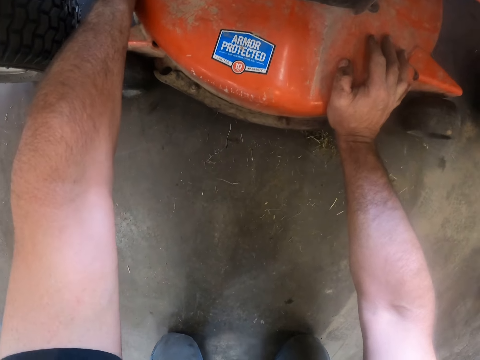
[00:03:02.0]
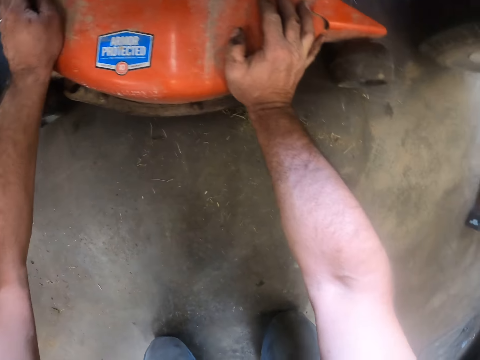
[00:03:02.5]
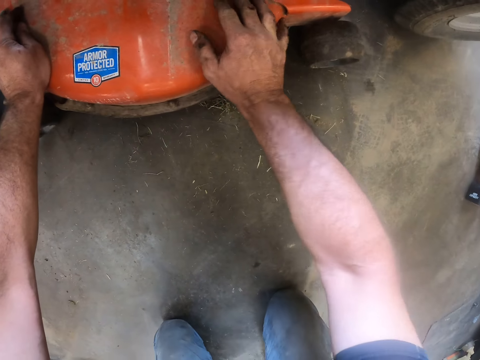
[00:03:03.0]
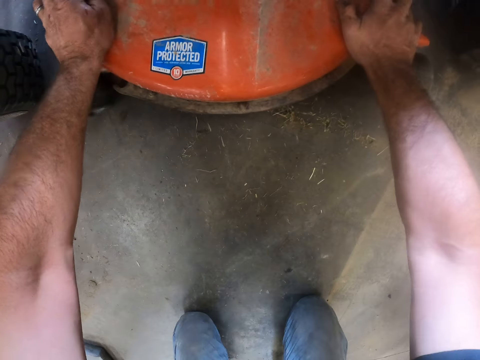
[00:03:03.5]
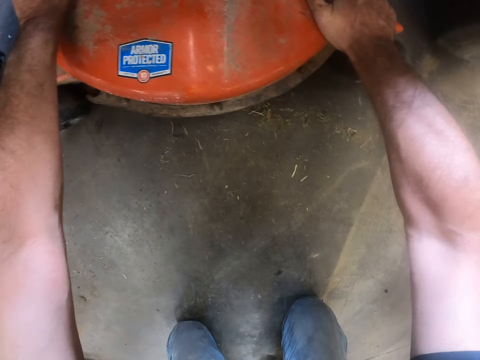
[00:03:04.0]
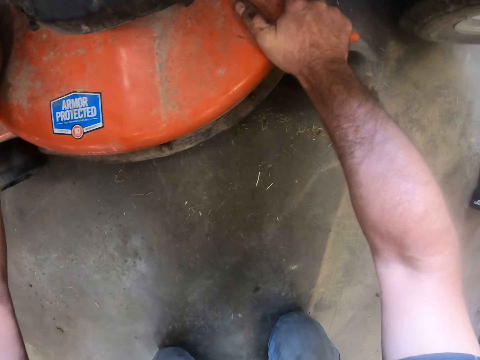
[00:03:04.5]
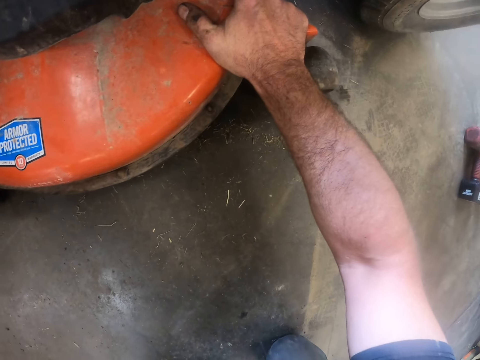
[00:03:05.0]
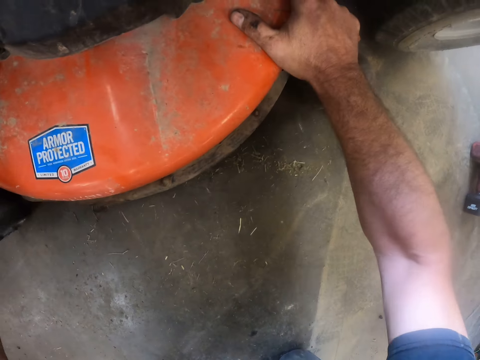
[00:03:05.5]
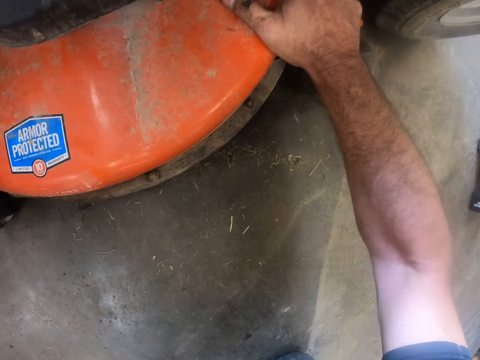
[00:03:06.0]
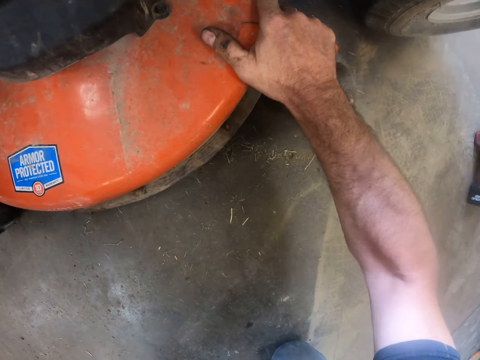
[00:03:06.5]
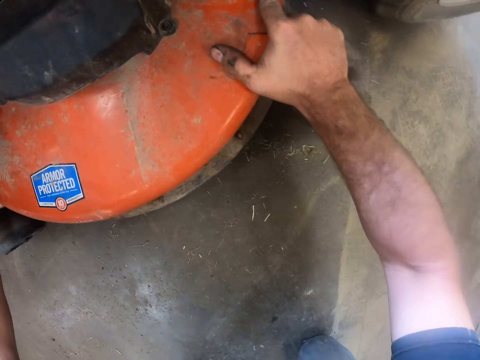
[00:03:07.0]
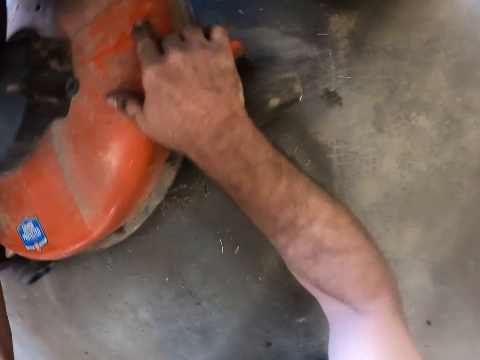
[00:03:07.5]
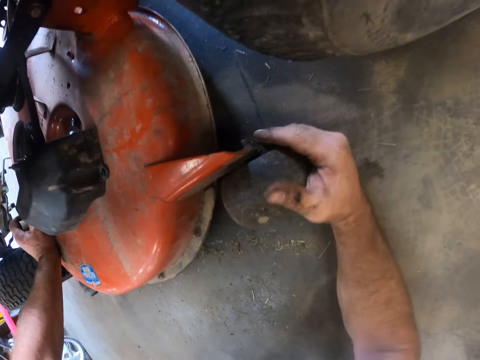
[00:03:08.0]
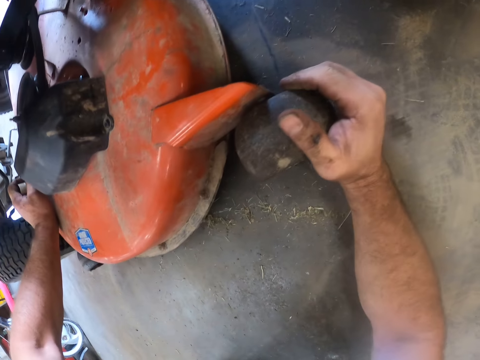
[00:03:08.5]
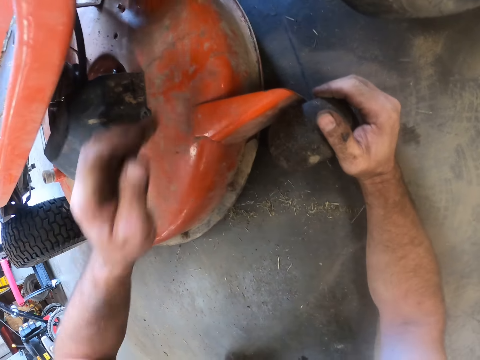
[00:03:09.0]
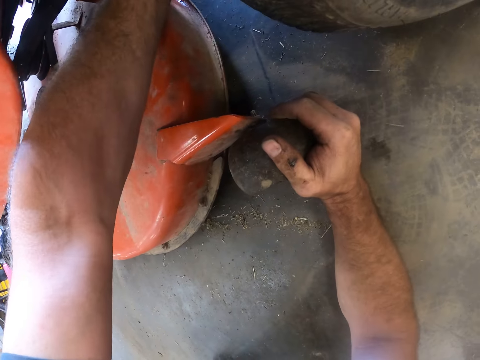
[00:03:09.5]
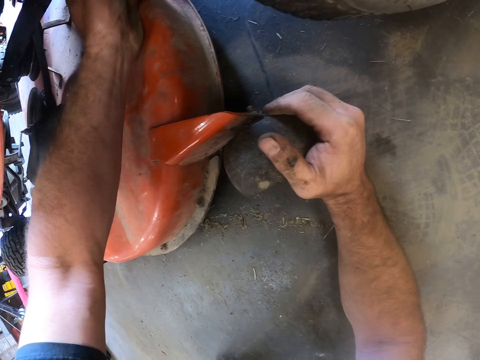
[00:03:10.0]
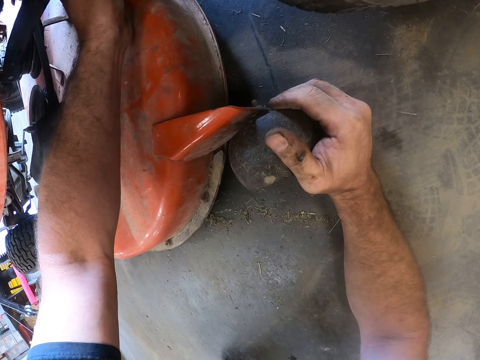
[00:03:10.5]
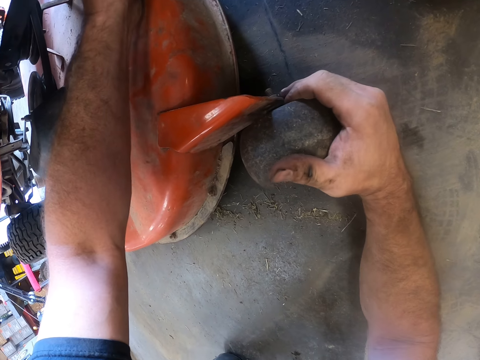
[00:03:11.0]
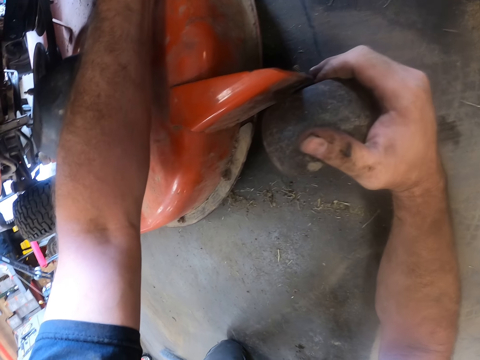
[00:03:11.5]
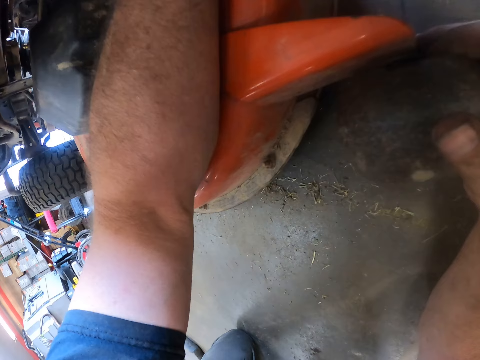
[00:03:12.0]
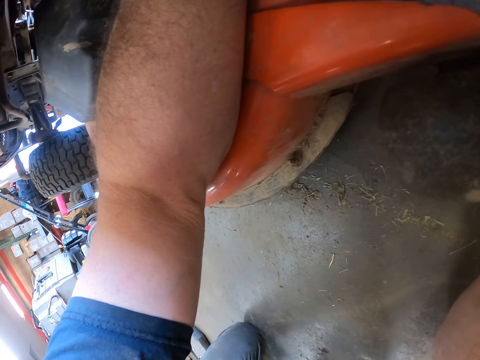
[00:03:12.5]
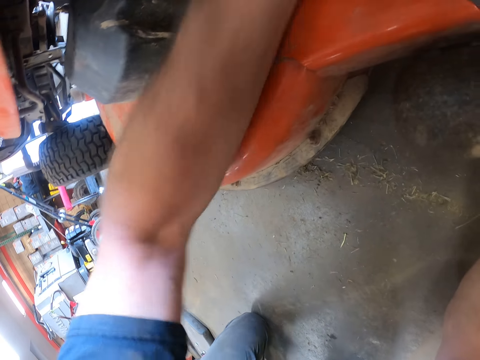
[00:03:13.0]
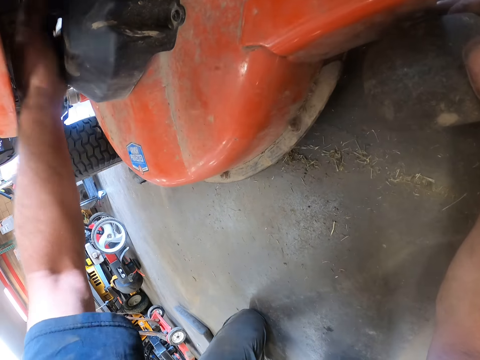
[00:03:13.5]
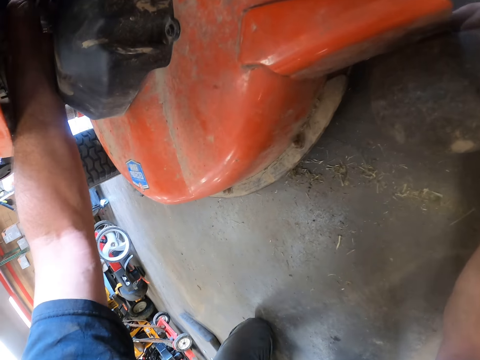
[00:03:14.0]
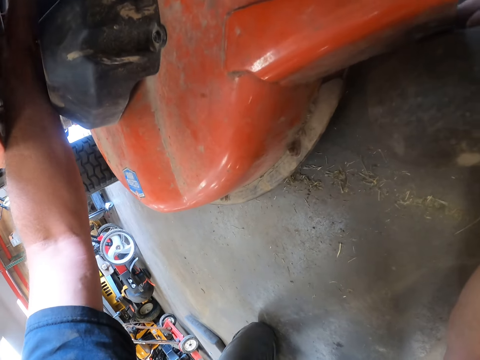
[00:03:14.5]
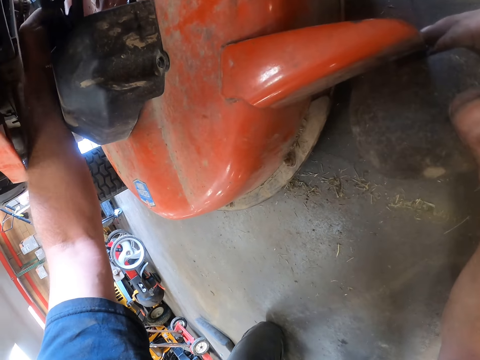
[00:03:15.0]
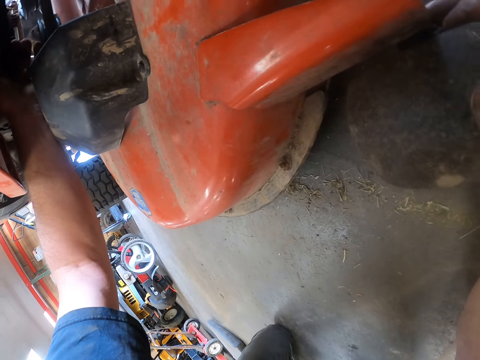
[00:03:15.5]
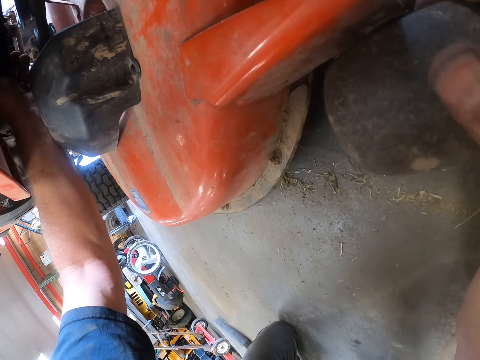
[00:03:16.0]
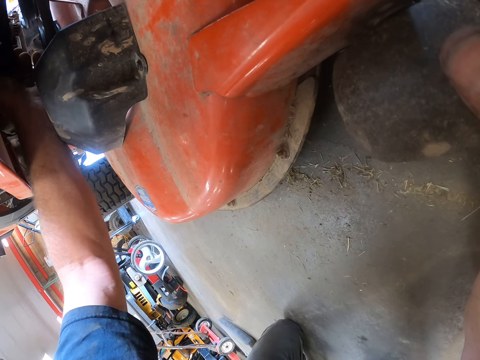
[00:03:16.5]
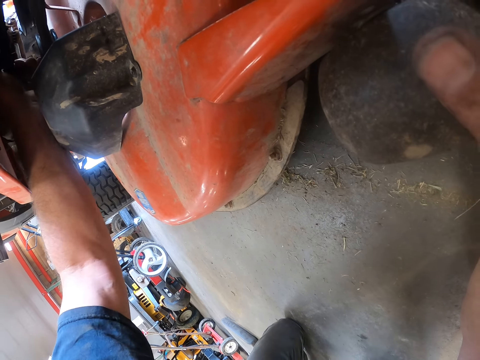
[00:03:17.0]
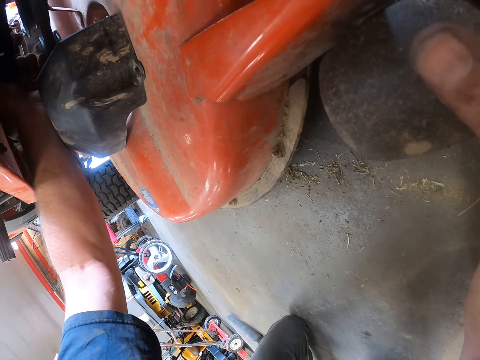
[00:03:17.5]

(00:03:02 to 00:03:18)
The camera wearer adjusts the machine. They place a hand on the tyre. They touch something. They fix the machine to the vehicle.

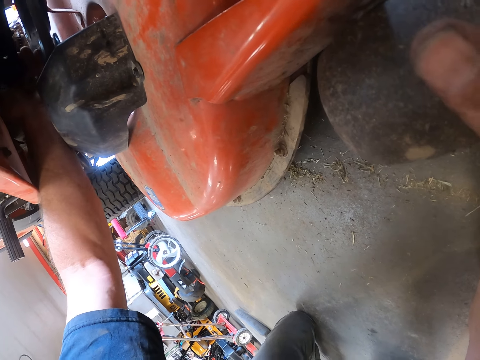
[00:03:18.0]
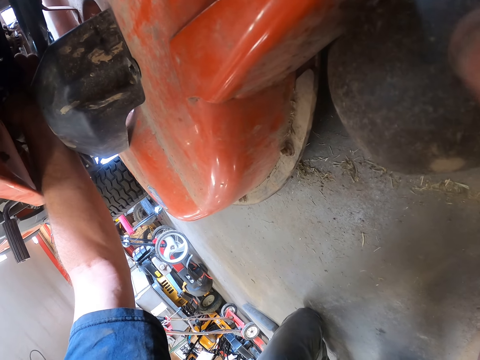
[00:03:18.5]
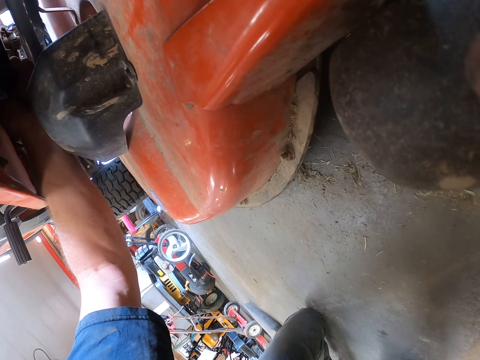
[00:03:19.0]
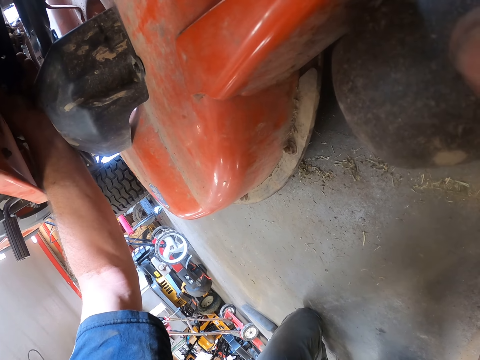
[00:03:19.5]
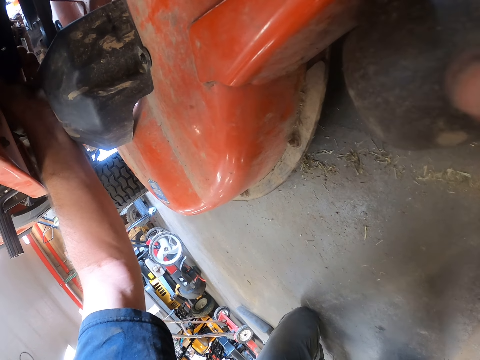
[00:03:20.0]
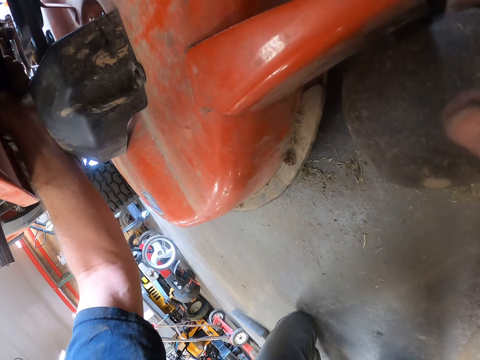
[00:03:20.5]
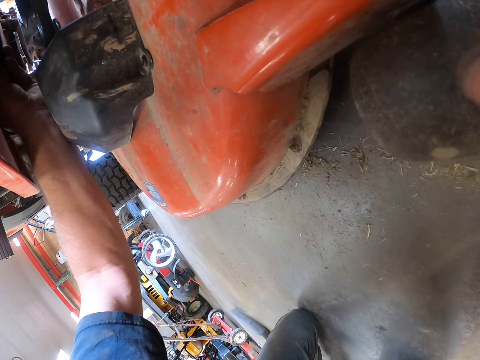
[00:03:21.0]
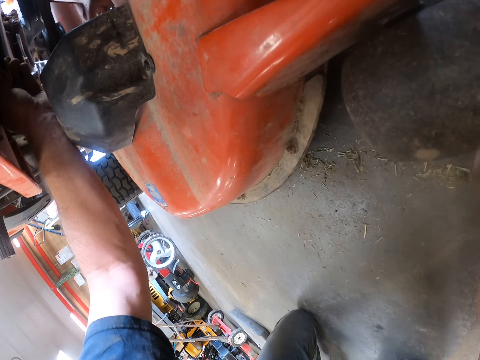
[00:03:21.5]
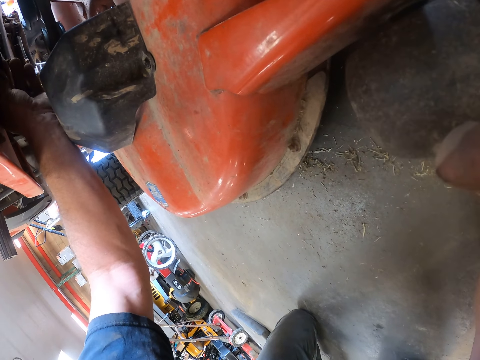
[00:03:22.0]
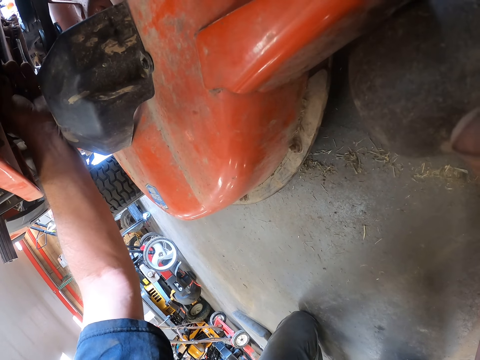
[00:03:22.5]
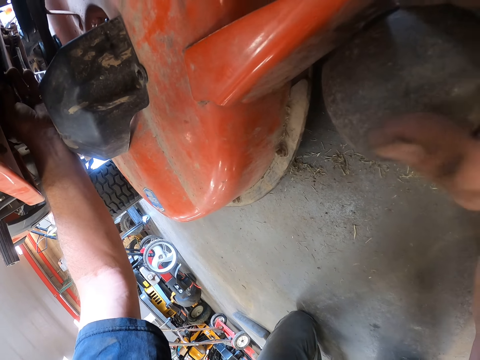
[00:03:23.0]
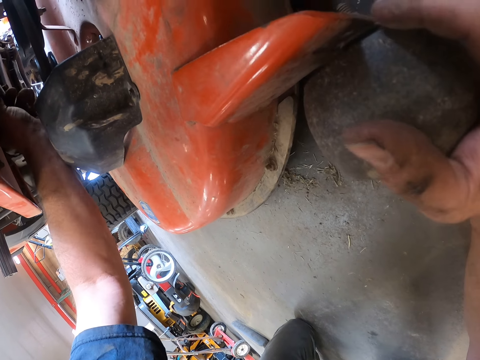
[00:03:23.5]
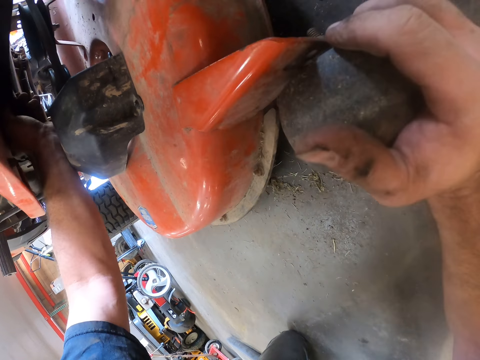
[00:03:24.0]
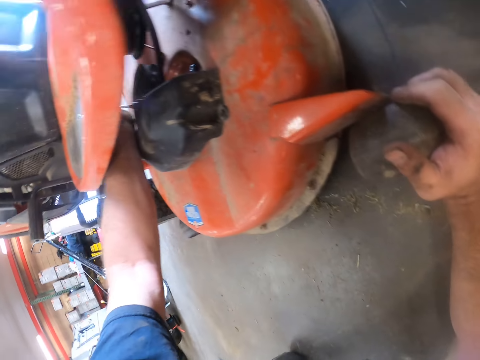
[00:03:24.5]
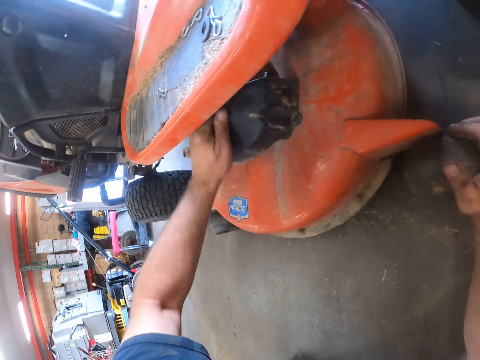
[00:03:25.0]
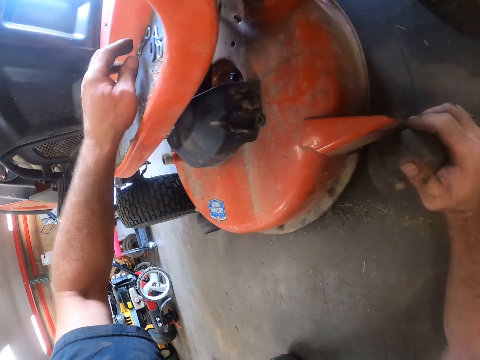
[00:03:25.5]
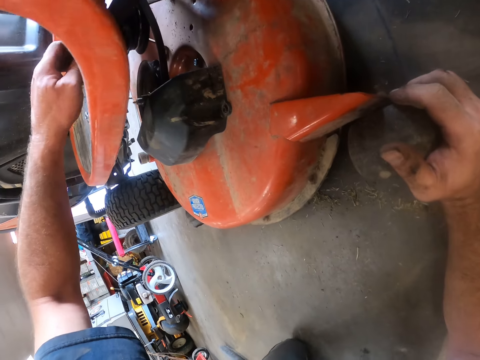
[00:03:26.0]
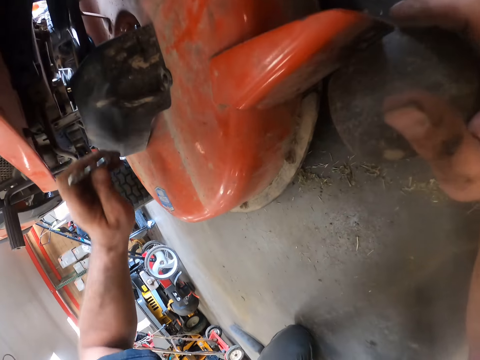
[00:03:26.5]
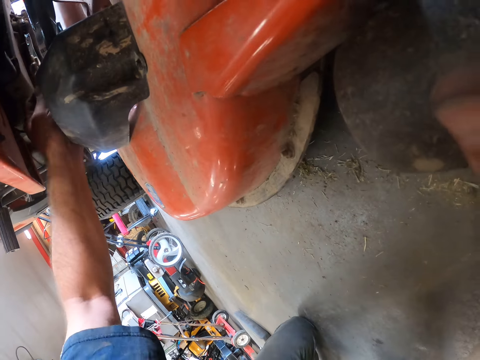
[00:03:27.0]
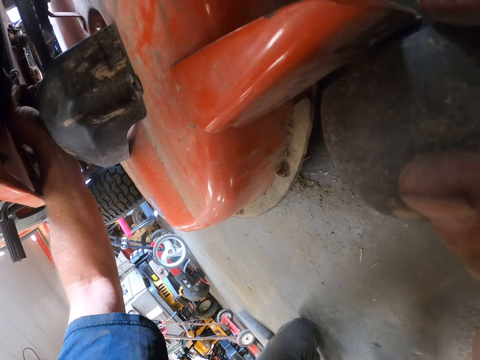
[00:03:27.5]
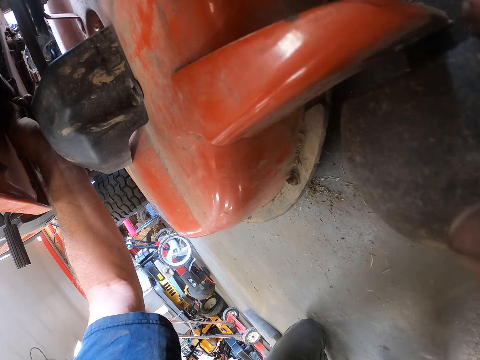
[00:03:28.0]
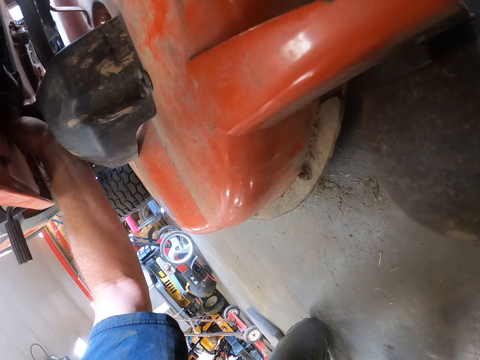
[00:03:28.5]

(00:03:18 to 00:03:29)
The camera wearer picks up a washer. They fix the washer to the vehicle. They tighten a bolt on the motor vehicle.
